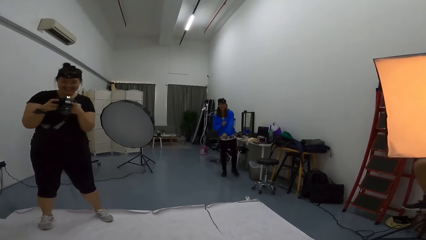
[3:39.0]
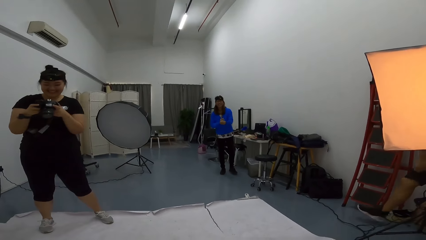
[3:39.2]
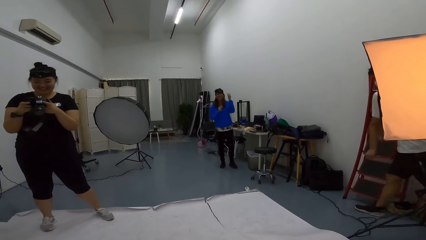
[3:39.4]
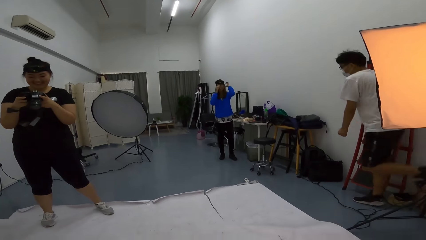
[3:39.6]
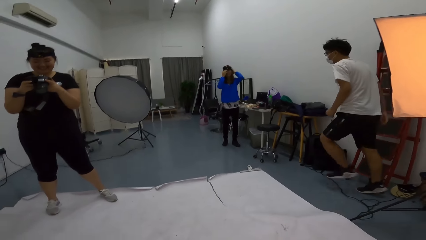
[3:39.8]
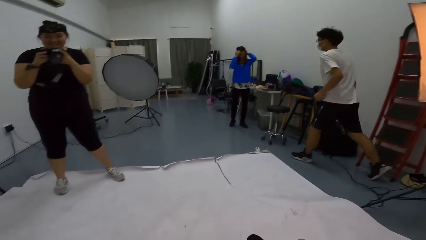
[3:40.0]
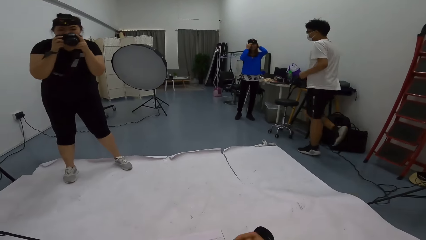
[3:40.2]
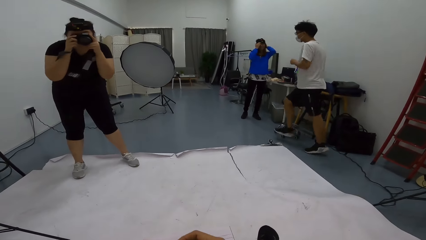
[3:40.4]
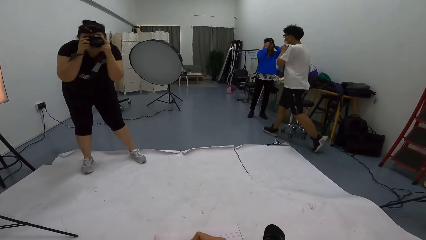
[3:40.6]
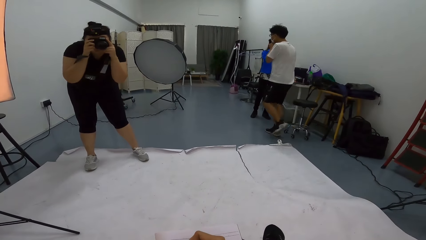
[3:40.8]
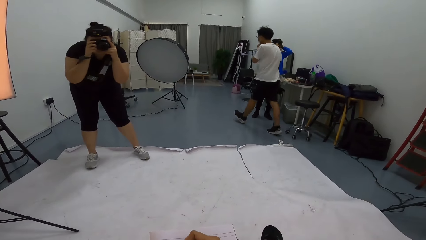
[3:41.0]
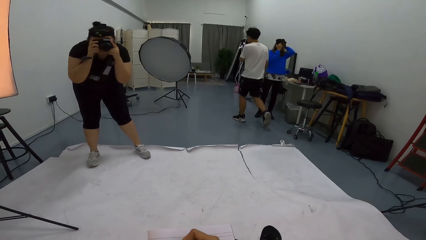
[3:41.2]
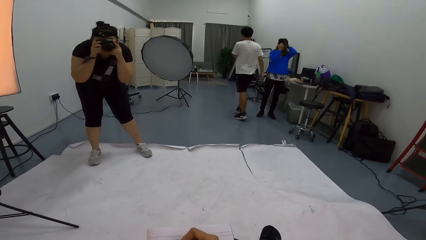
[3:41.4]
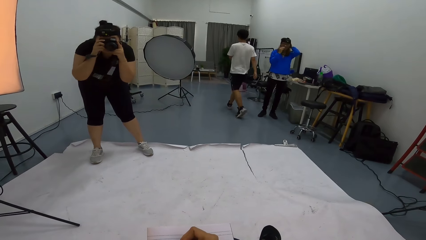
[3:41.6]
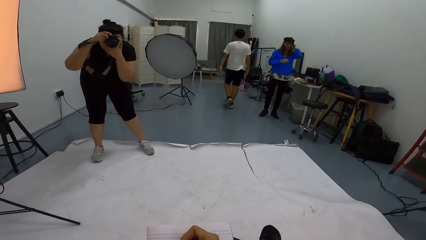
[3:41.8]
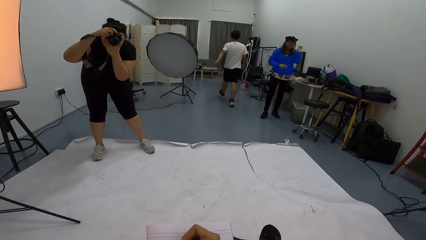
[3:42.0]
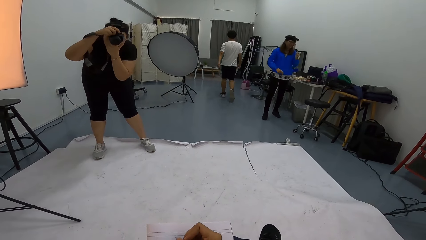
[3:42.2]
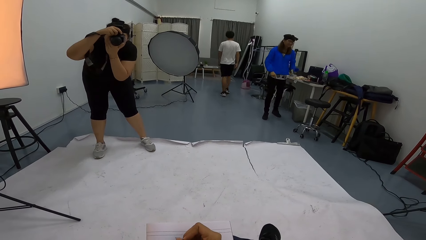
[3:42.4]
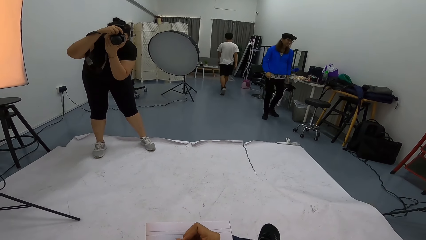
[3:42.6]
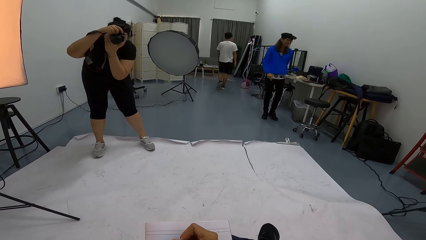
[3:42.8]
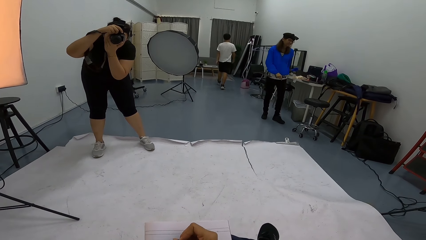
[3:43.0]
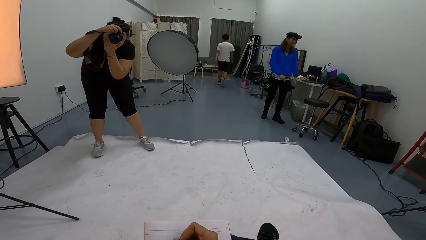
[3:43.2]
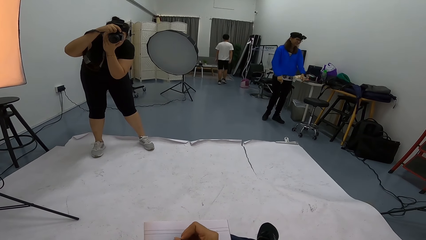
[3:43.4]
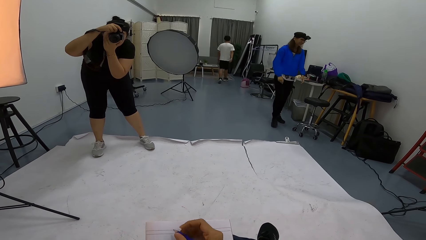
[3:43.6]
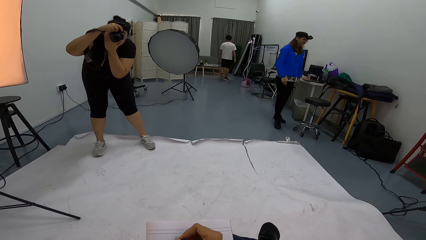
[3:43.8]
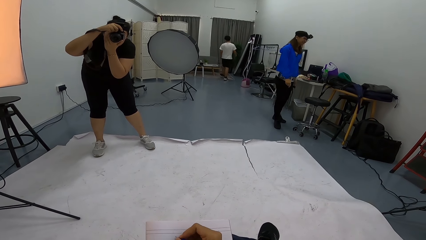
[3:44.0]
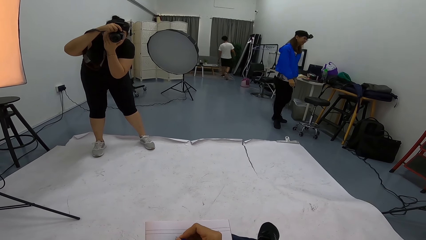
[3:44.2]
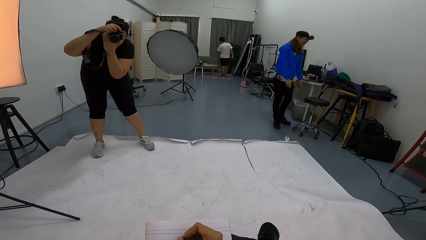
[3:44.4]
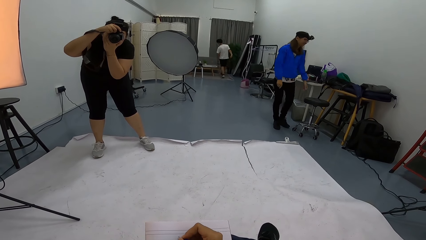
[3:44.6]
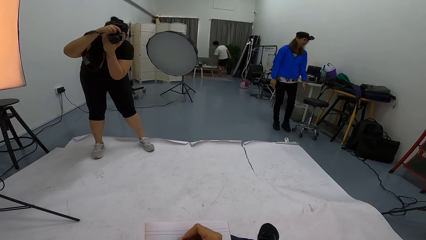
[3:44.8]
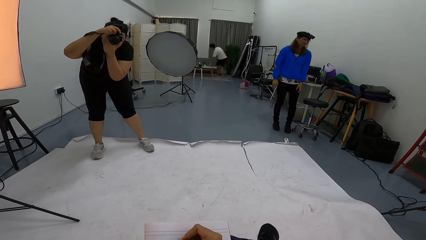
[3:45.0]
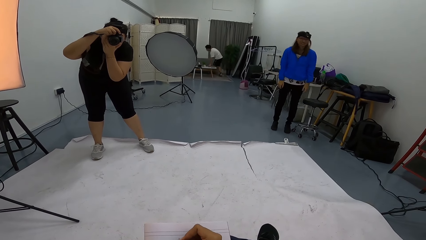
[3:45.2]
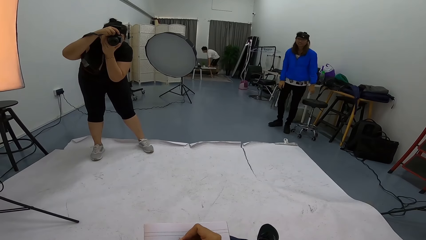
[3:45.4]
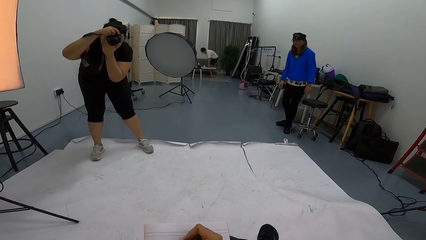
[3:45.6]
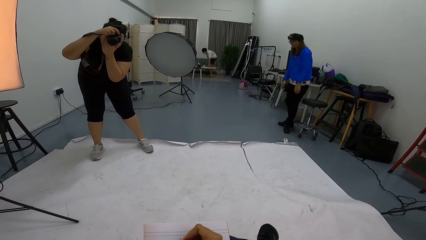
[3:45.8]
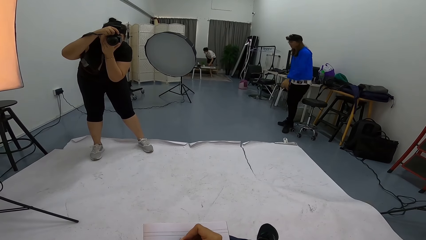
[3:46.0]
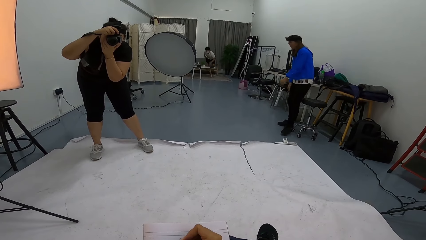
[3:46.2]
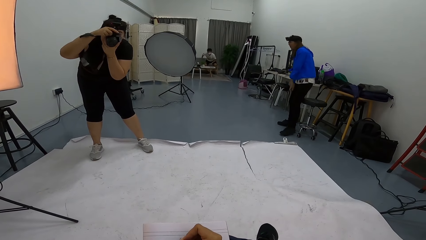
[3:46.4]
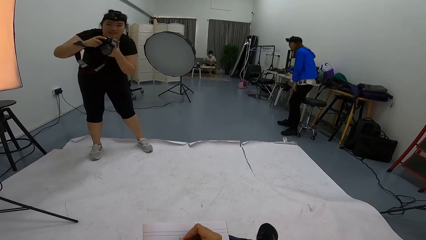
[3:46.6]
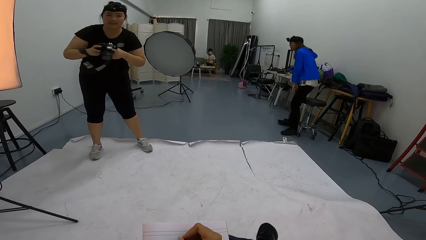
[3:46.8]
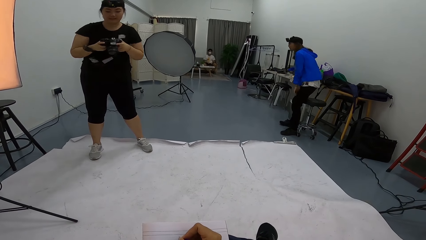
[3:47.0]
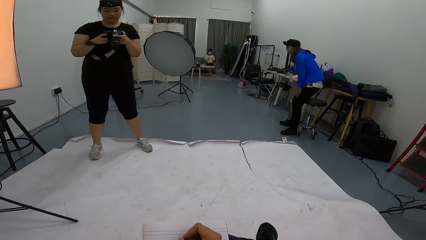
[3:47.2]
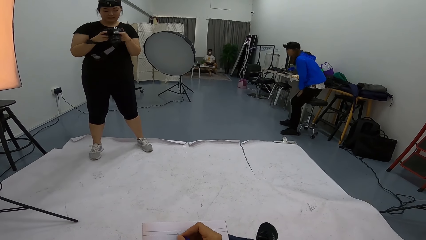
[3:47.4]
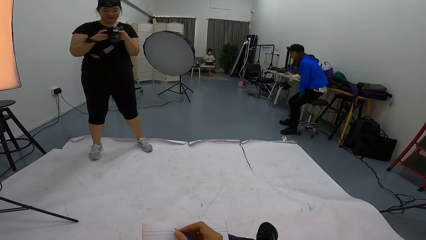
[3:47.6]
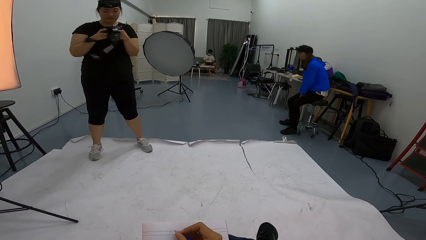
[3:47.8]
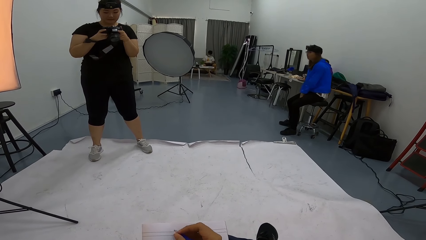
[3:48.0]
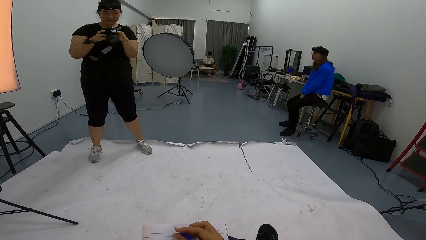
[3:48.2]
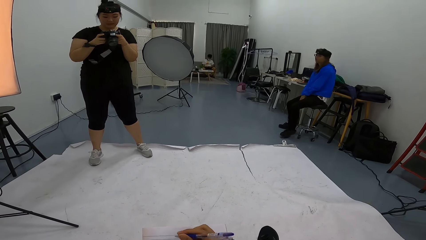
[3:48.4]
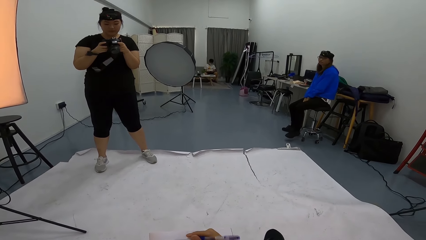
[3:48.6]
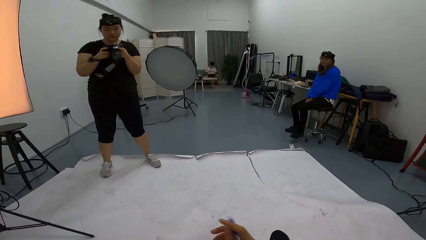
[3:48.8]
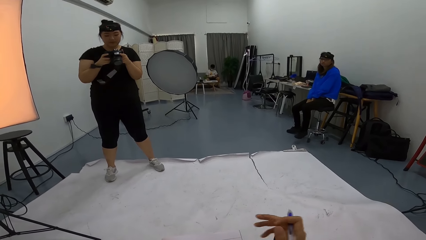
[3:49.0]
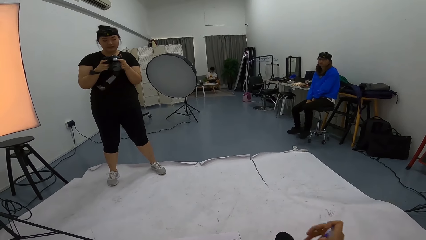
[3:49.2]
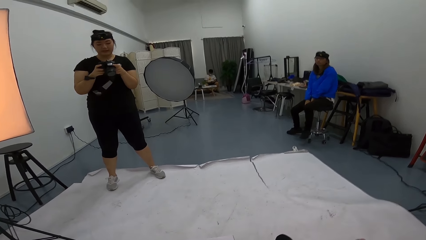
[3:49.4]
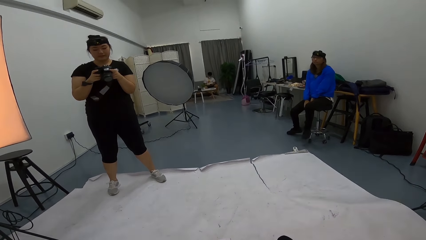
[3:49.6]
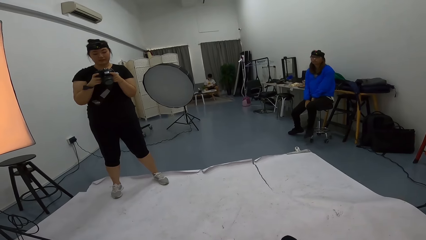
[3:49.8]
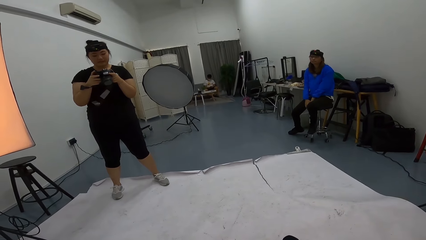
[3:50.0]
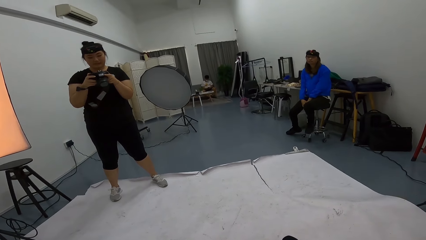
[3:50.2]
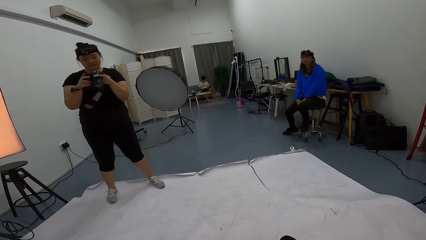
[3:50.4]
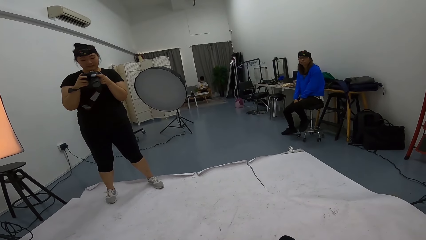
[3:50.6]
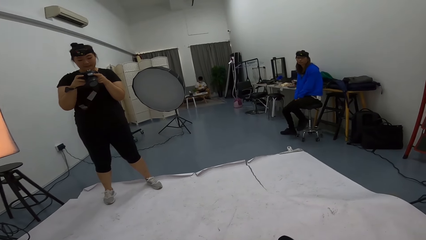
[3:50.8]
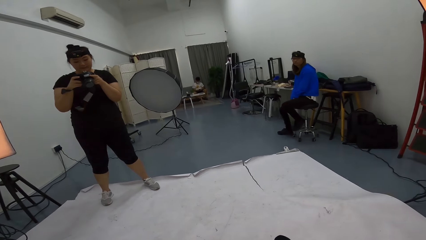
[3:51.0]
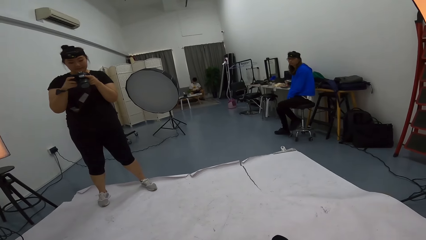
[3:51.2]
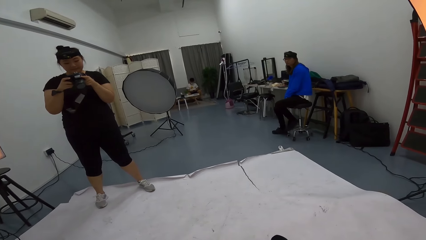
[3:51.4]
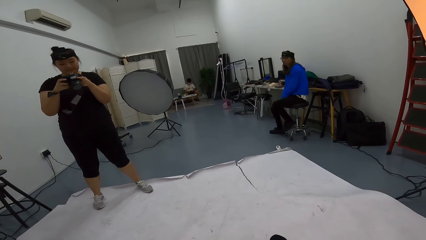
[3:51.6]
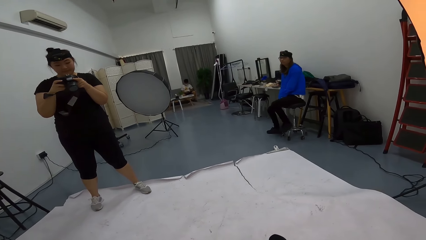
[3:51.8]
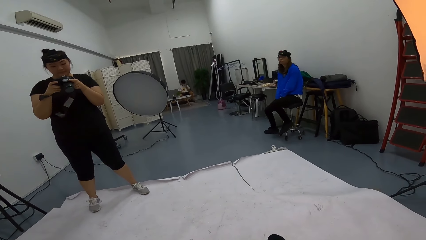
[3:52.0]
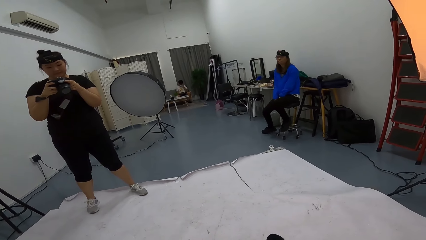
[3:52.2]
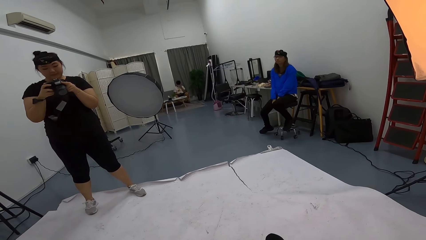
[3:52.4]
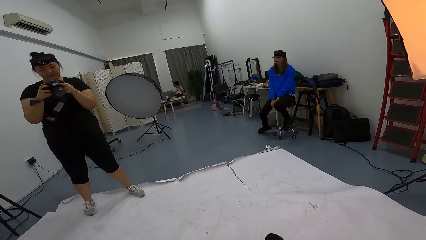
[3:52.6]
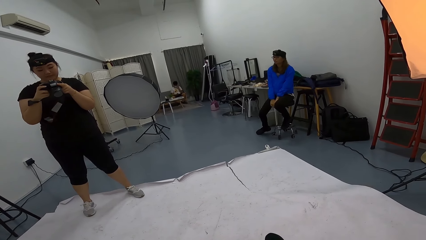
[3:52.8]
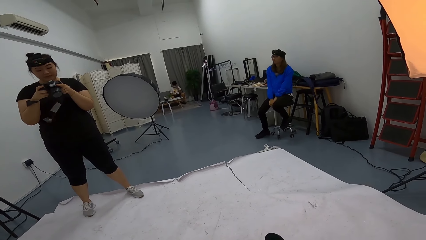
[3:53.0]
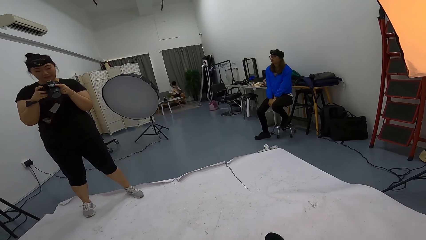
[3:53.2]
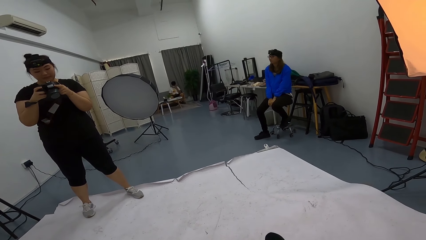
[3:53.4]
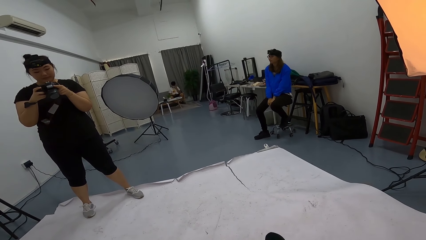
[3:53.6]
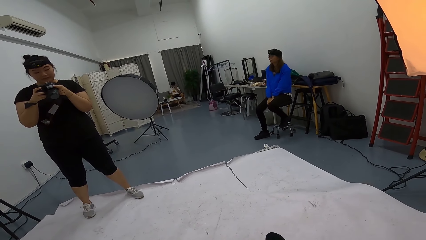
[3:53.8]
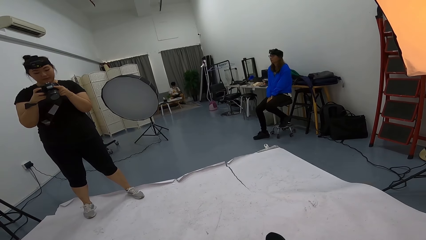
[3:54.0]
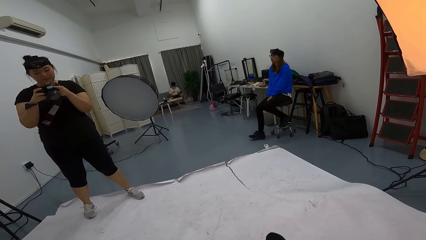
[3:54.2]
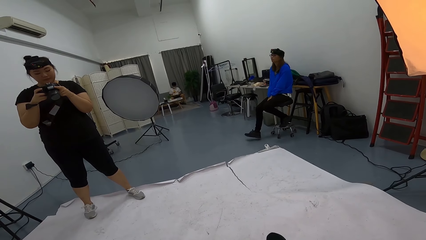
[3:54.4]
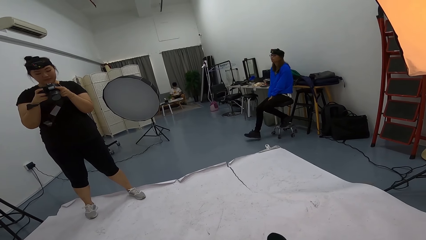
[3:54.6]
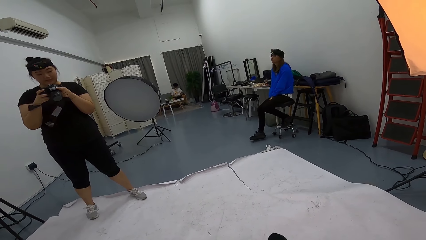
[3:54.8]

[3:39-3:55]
A person walks in the room. Another person adjusts her hair. The camera wearer writes on a book. The other person moves in the room and sits down. A person swings the chair. The camera wearer moves his hand. He stares at a lady.
